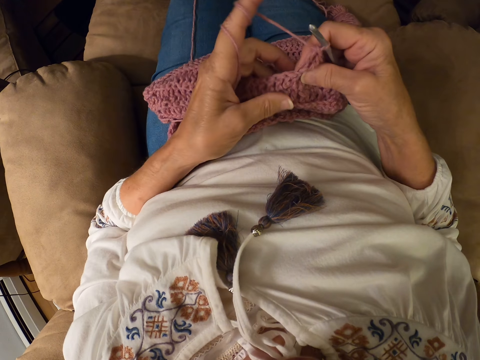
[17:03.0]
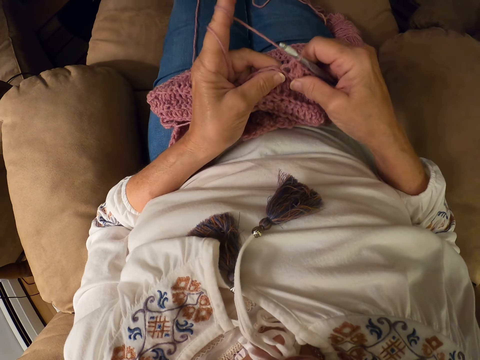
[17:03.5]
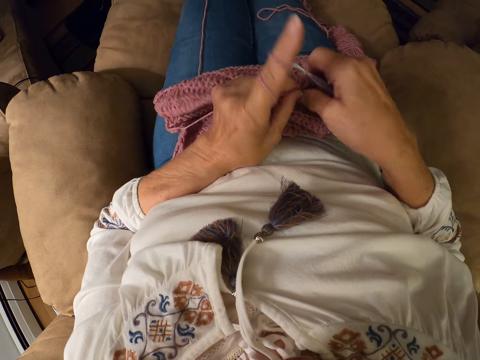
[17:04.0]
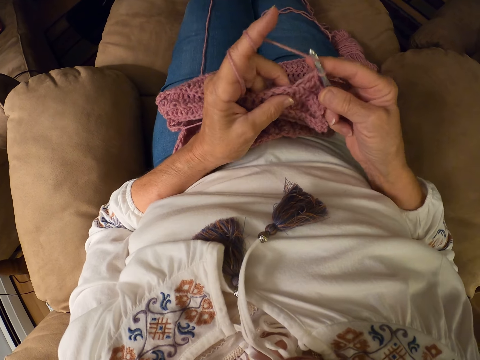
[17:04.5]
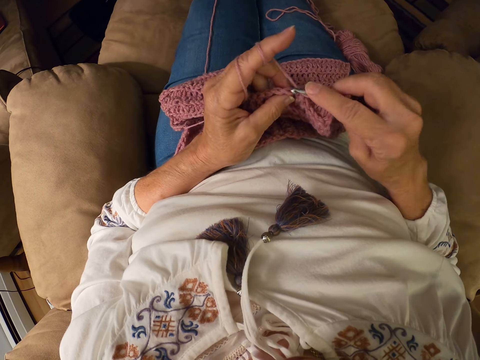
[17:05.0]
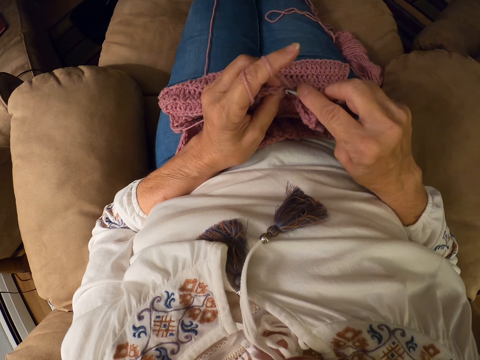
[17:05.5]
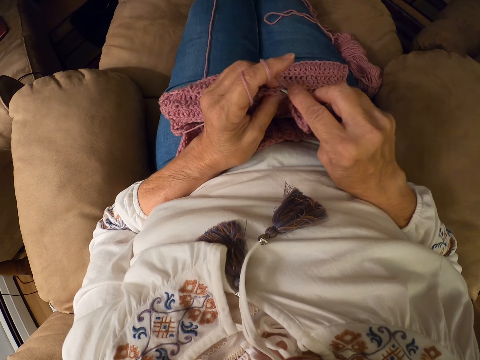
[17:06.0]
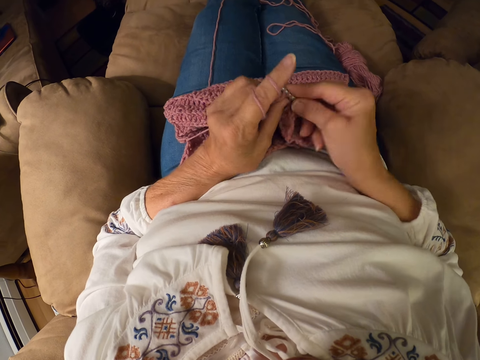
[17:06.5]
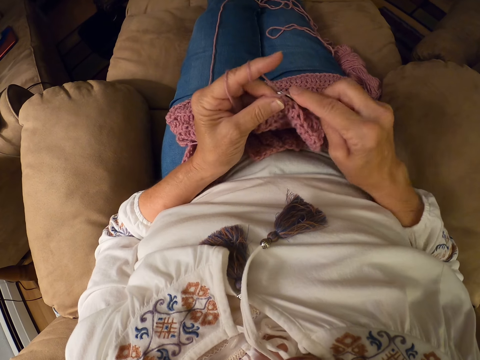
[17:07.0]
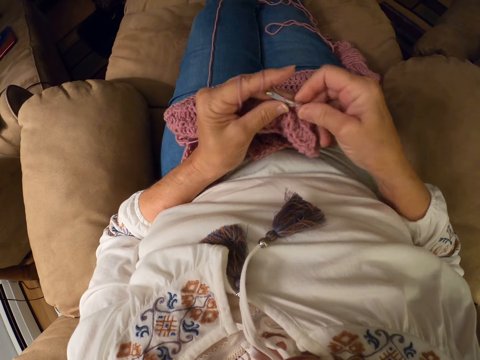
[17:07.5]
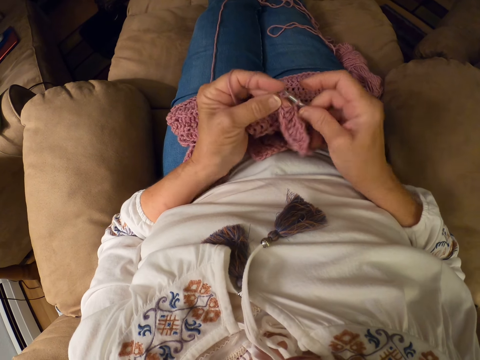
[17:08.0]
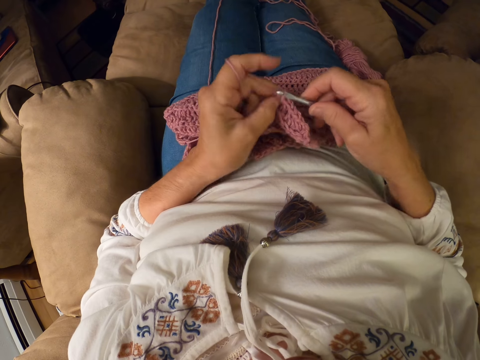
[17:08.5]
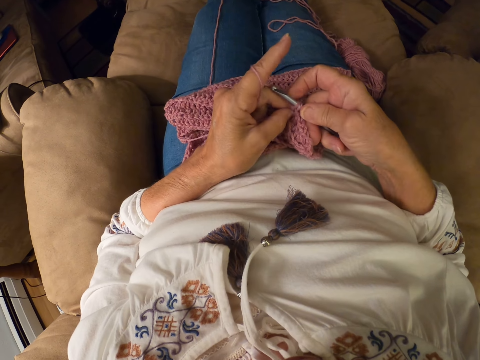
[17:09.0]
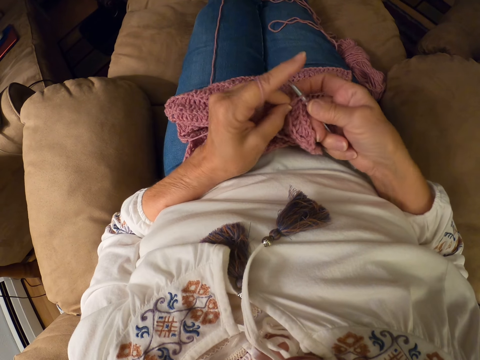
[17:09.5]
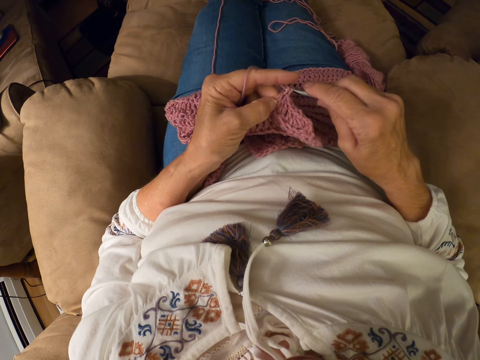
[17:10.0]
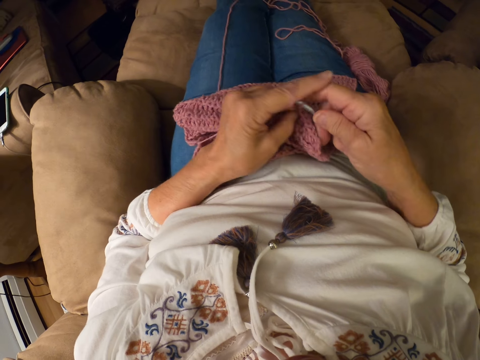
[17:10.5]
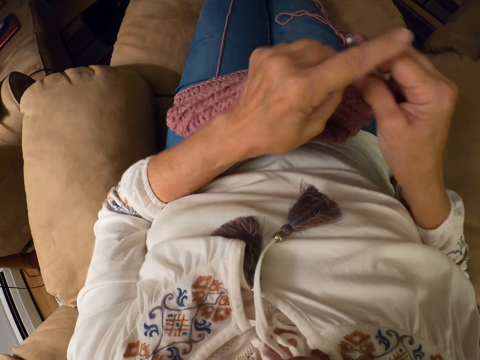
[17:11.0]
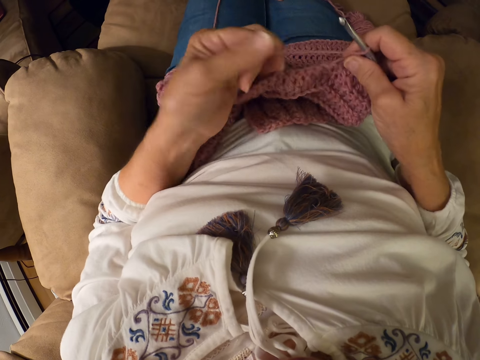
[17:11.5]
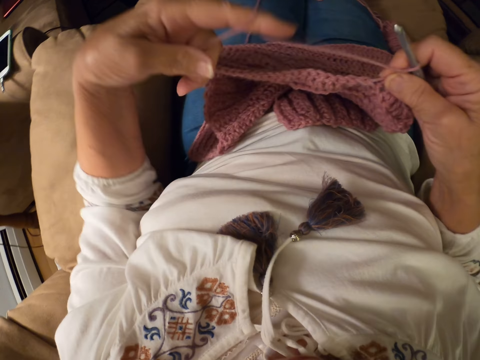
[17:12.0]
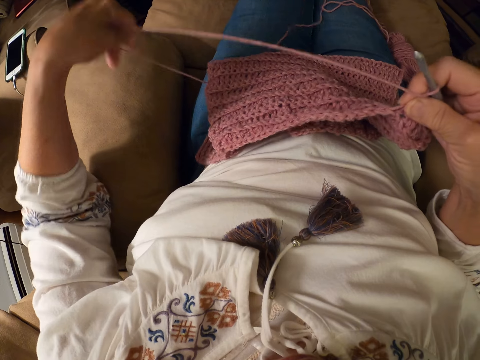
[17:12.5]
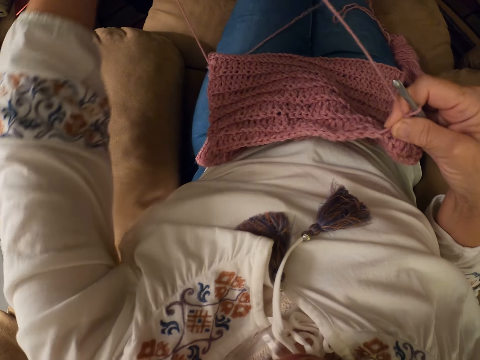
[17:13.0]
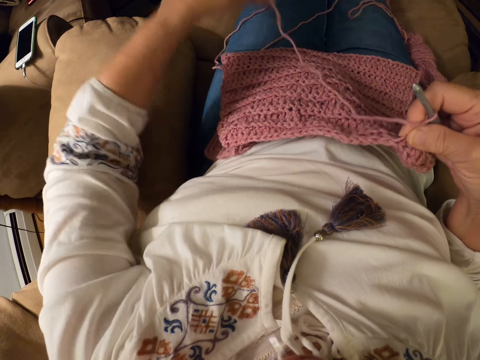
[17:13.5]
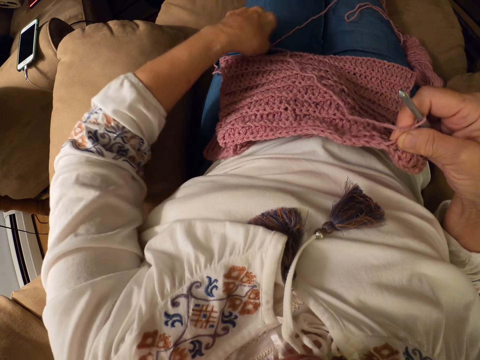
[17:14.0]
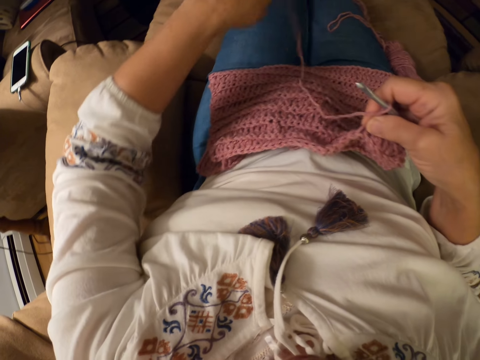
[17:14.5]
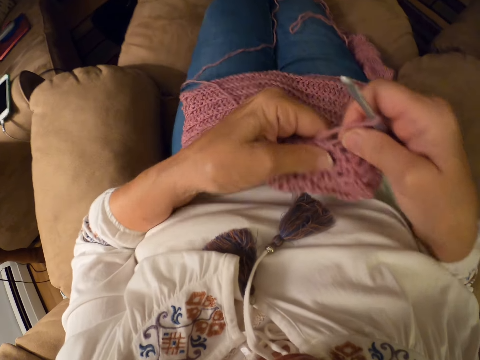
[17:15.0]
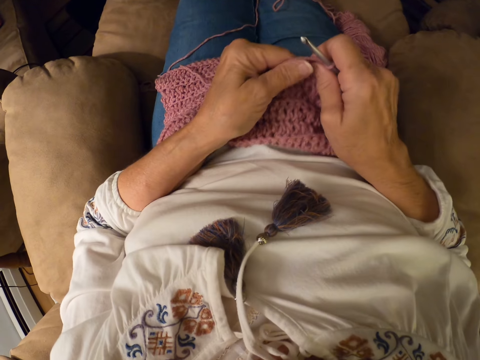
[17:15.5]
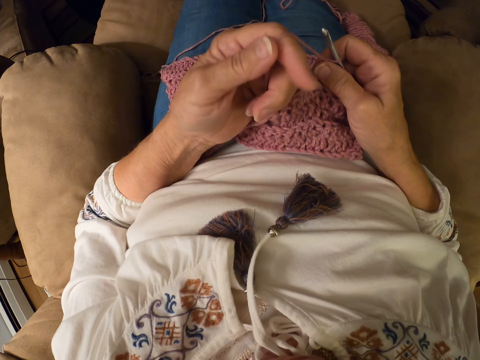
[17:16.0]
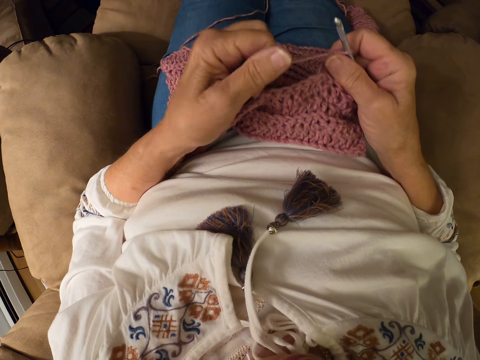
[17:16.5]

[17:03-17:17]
The camera wearer crochets with the yarn or thread. They lift the sweater fabric, adjust the yarn with their left hand and put the sweater fabric on their laps. They hold the thread, hold up the thread and put the thread on their laps. They roll the yarn around their left index finger. They hold the sweater fabric.

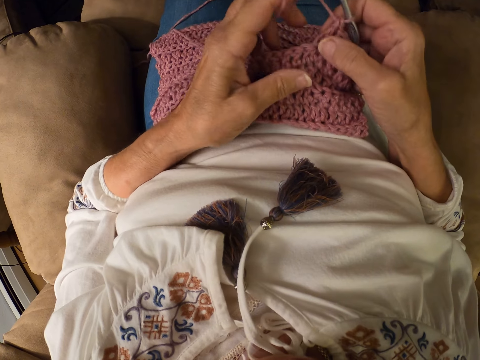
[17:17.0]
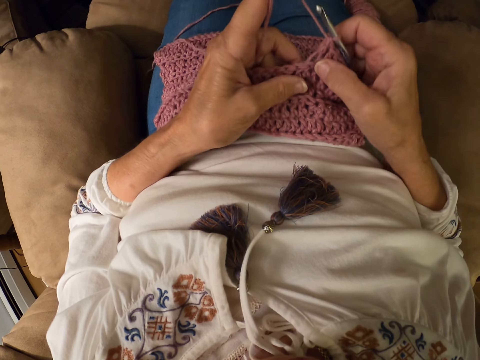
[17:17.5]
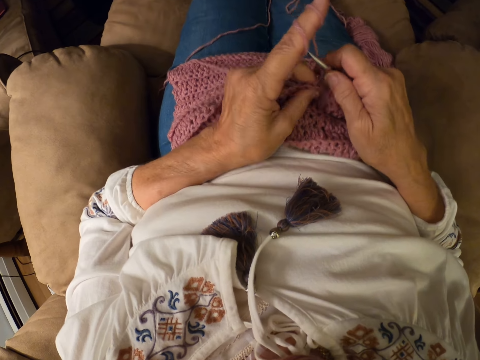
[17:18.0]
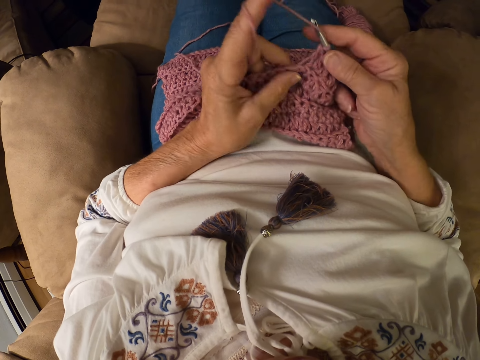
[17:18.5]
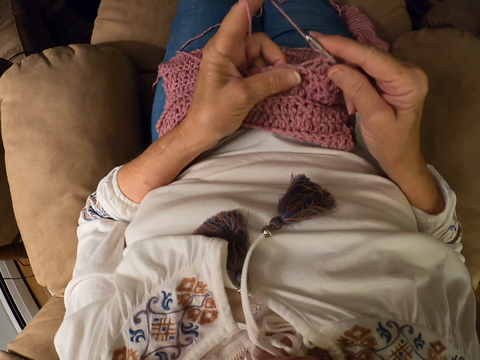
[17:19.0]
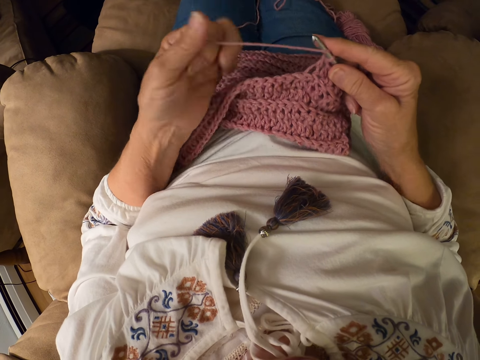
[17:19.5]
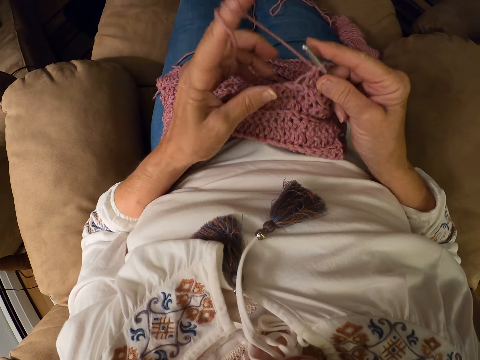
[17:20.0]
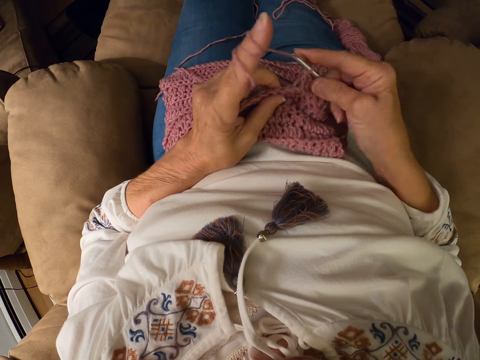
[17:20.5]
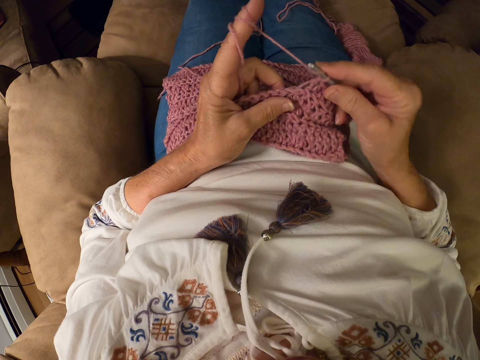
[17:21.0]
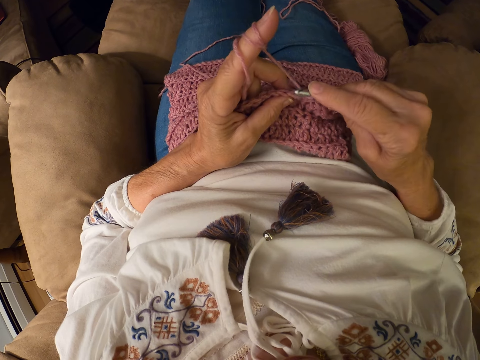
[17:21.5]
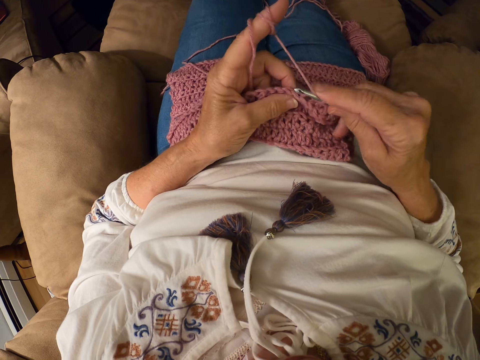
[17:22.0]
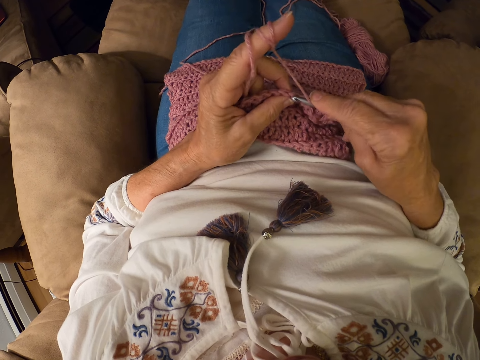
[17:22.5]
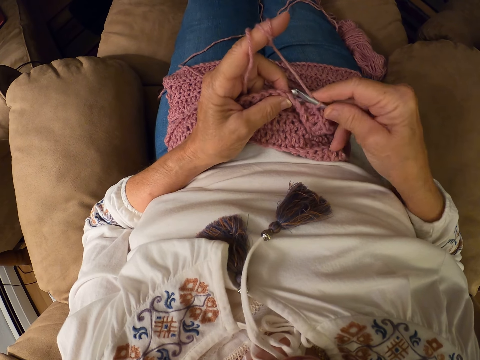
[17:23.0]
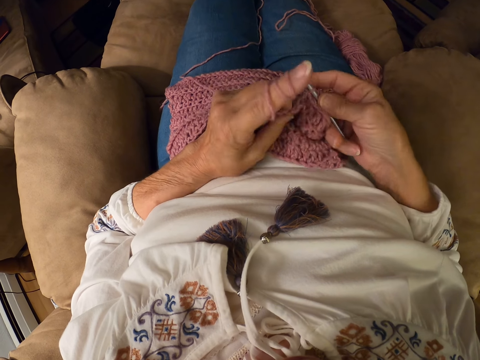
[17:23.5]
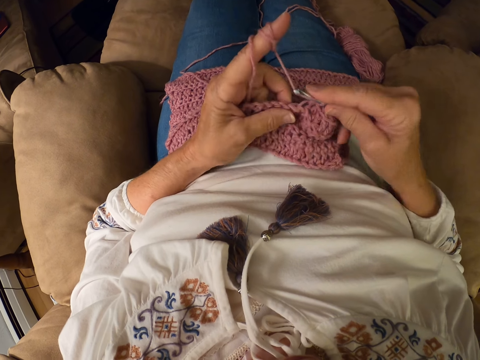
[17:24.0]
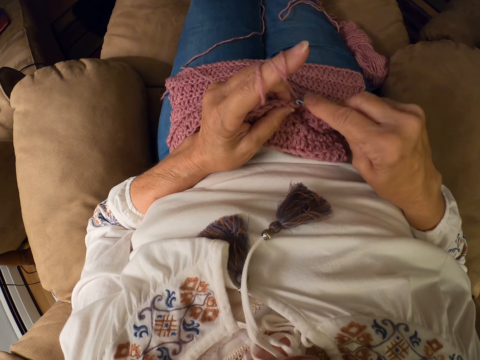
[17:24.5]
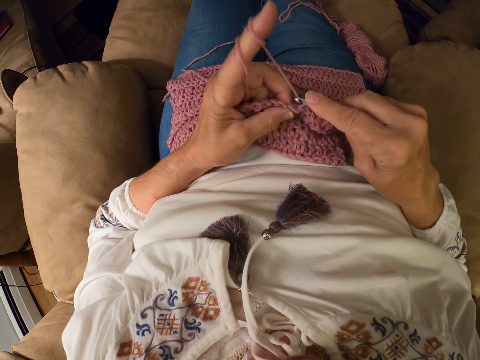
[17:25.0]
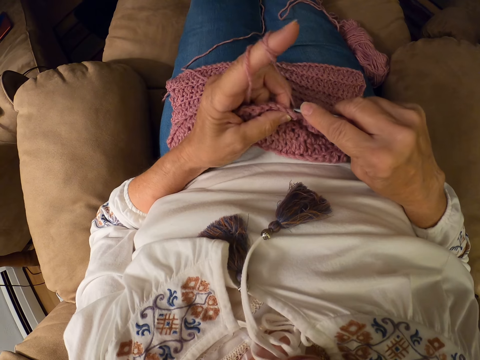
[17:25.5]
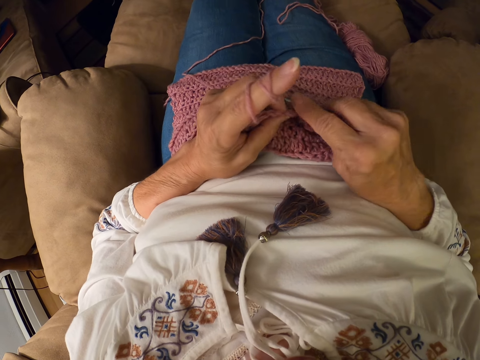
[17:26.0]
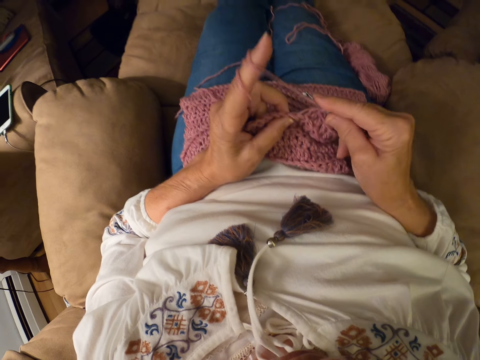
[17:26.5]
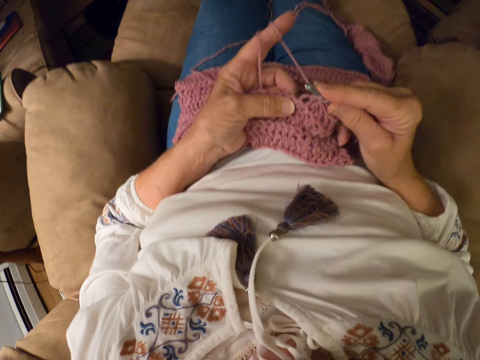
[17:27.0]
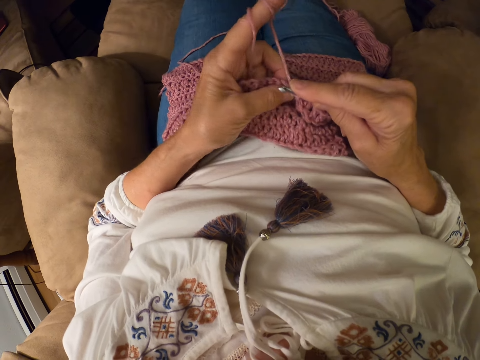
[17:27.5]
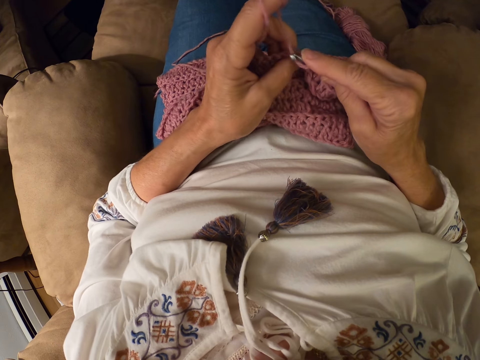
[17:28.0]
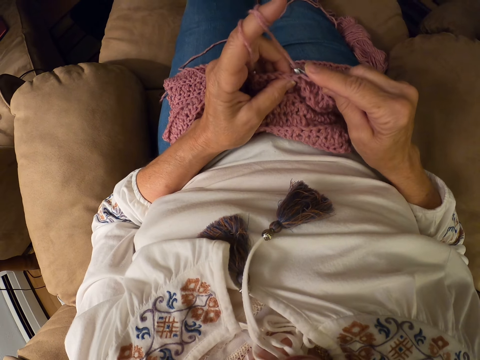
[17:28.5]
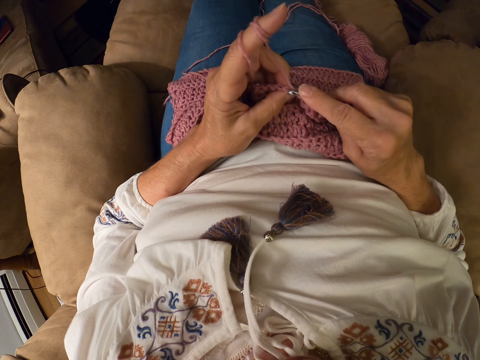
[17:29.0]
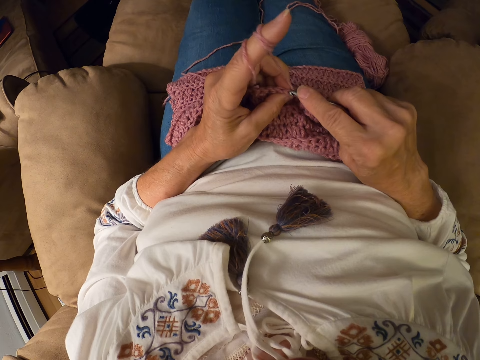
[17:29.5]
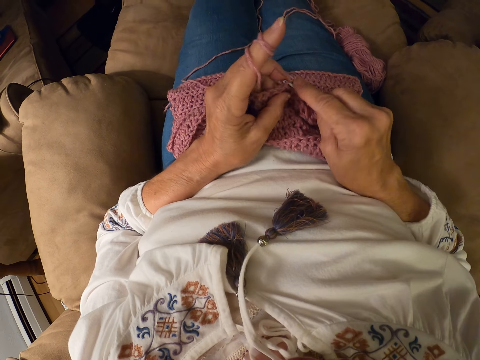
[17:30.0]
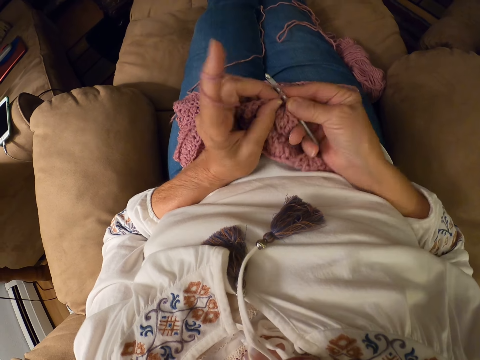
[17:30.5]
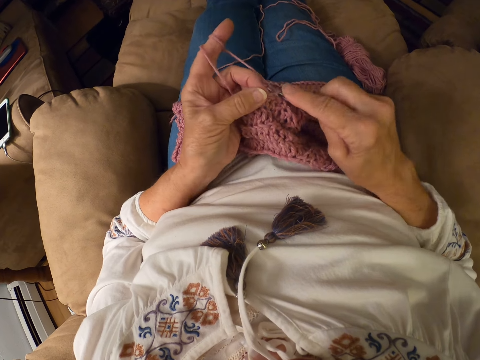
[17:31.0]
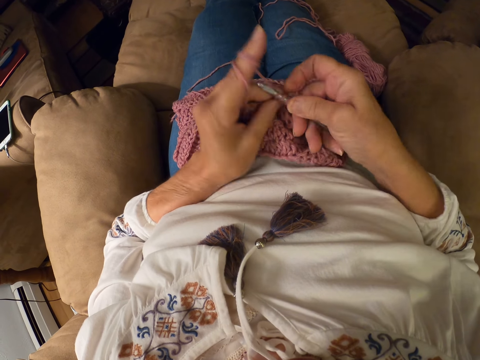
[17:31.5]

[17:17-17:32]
The camera wearer crochets with the yarn. She rolls the yarn around her left index finger. She crochets with the yarn.
